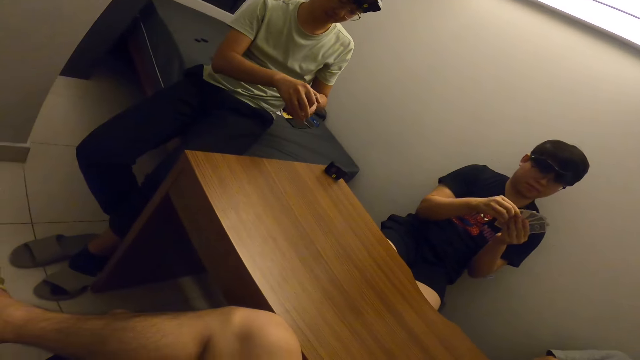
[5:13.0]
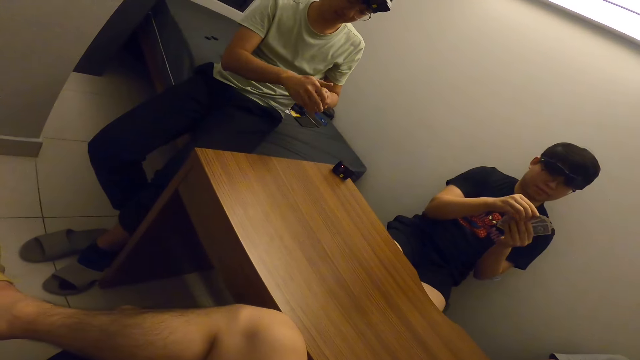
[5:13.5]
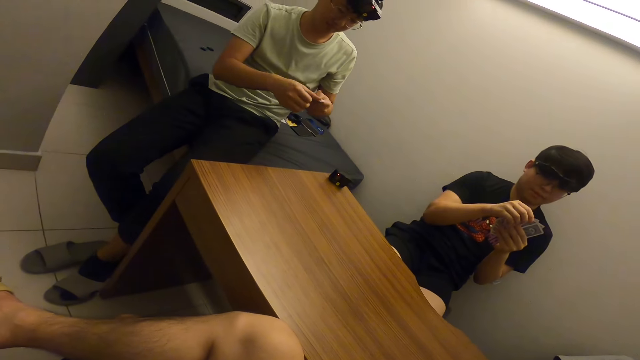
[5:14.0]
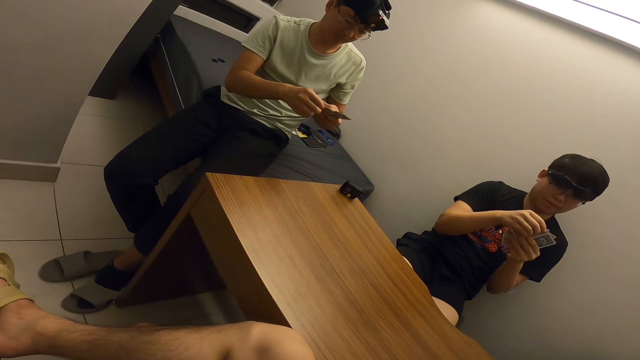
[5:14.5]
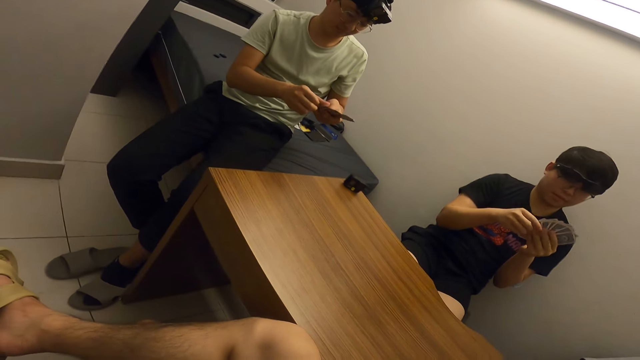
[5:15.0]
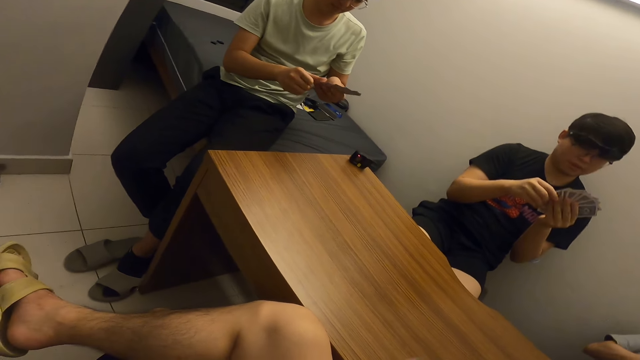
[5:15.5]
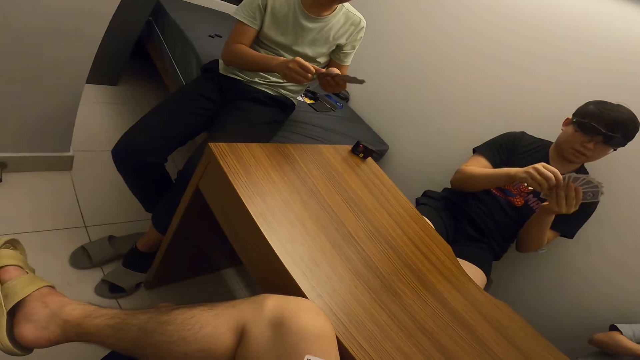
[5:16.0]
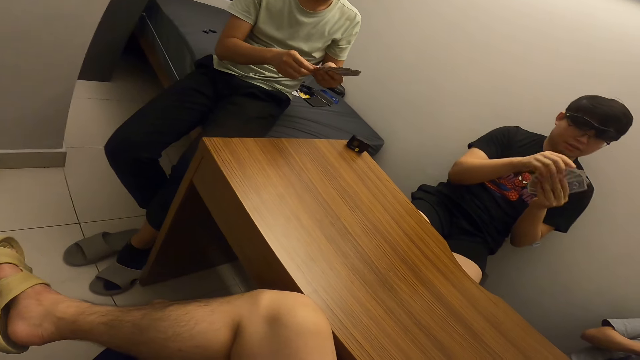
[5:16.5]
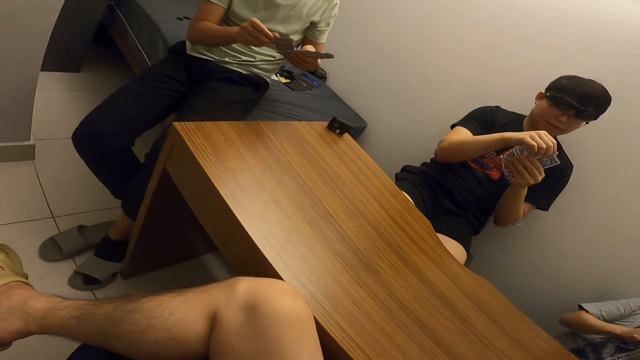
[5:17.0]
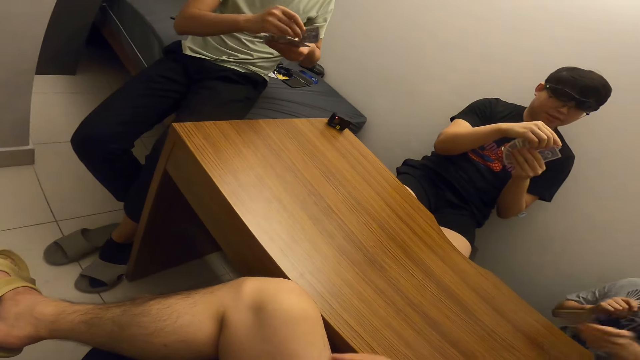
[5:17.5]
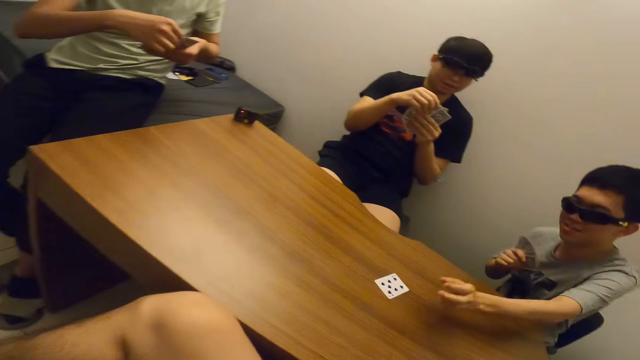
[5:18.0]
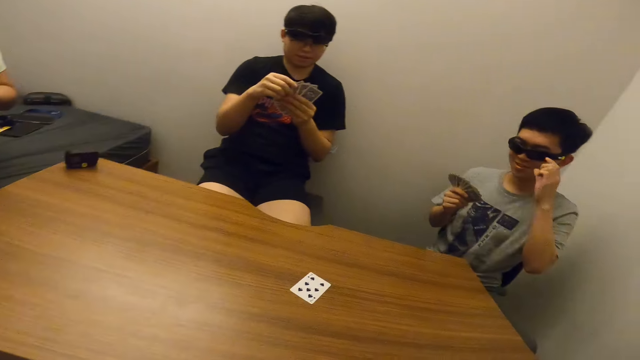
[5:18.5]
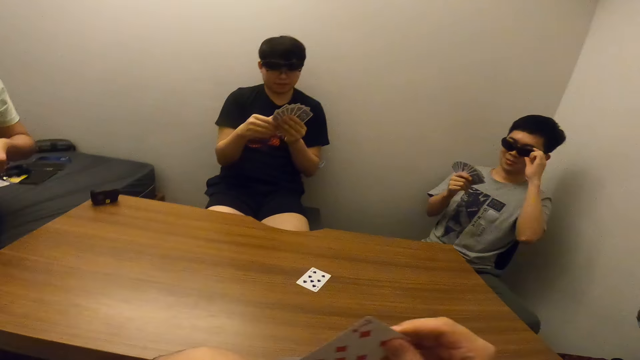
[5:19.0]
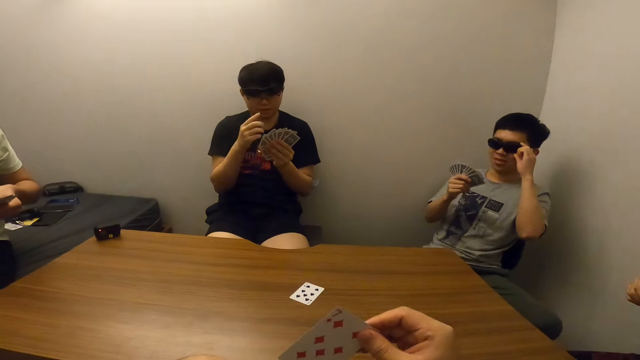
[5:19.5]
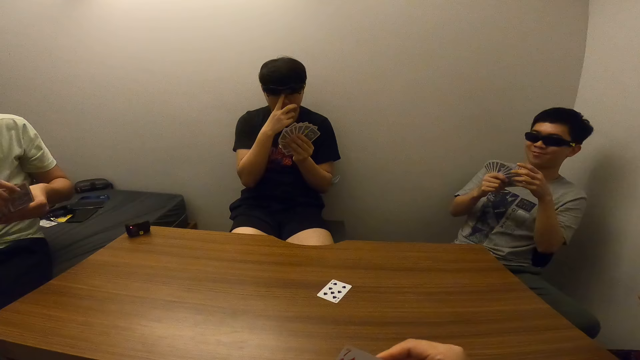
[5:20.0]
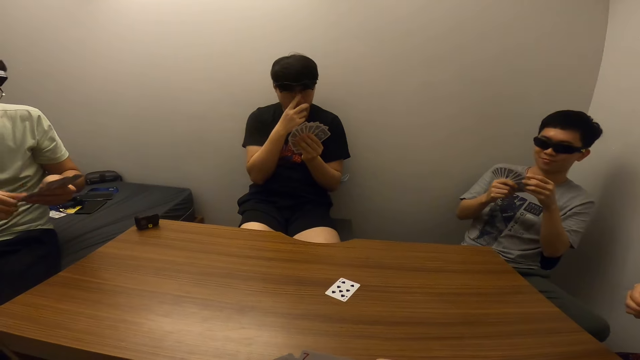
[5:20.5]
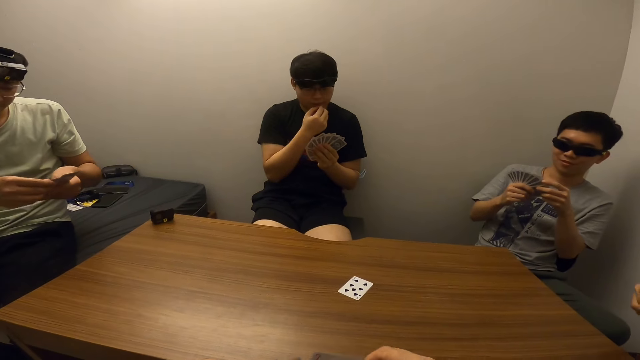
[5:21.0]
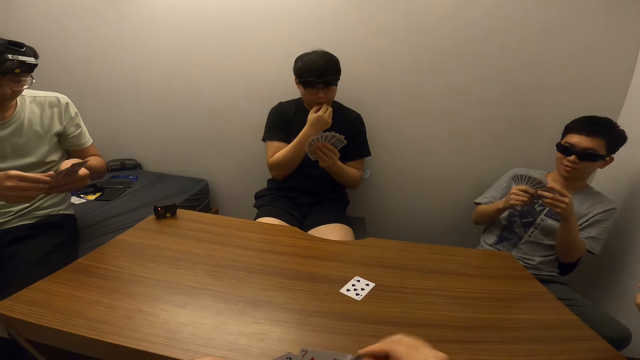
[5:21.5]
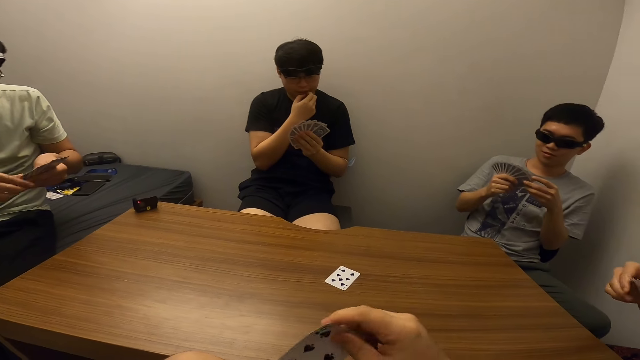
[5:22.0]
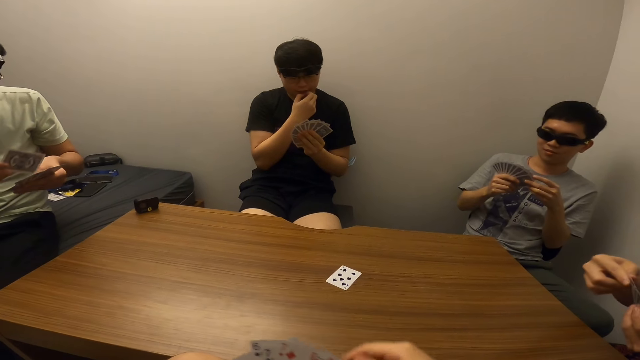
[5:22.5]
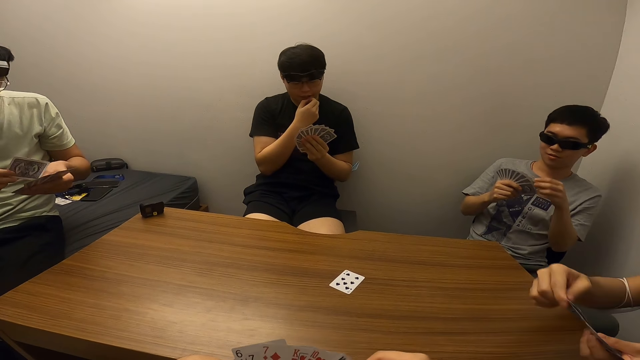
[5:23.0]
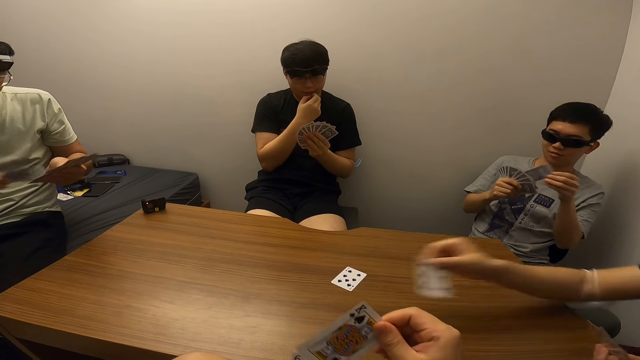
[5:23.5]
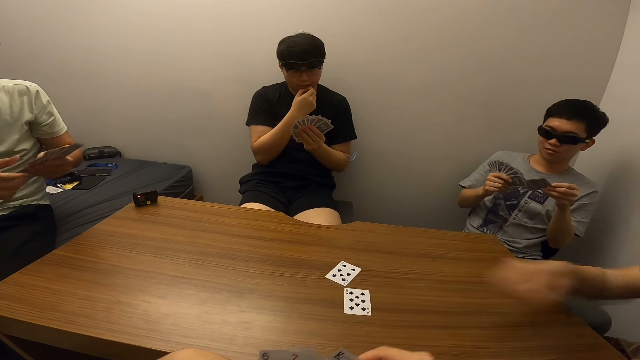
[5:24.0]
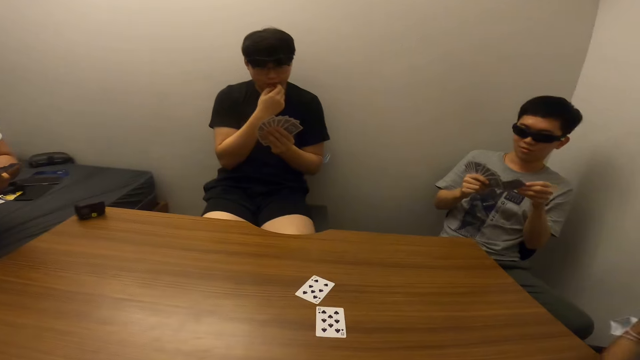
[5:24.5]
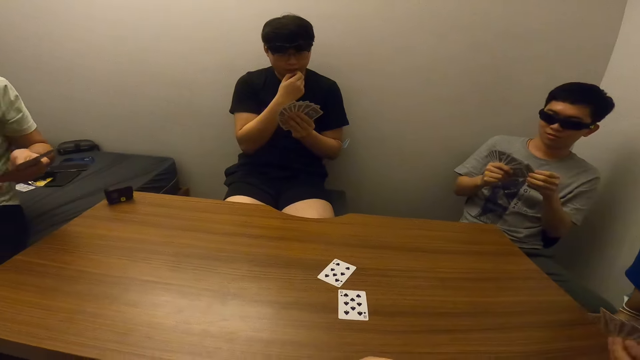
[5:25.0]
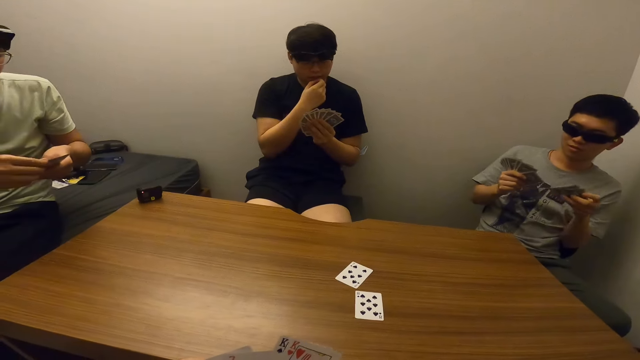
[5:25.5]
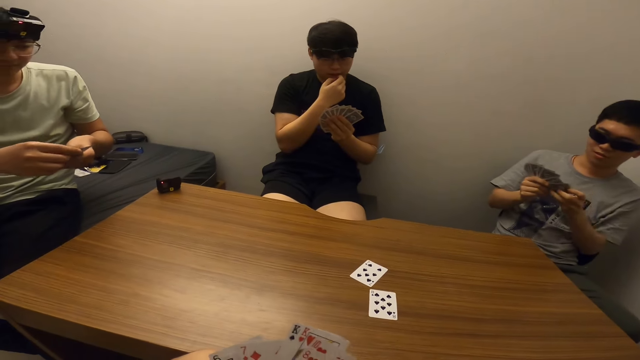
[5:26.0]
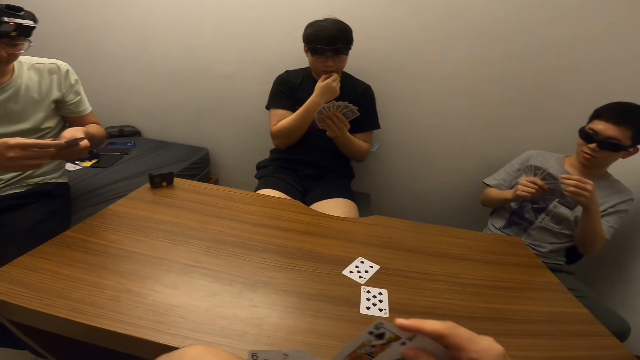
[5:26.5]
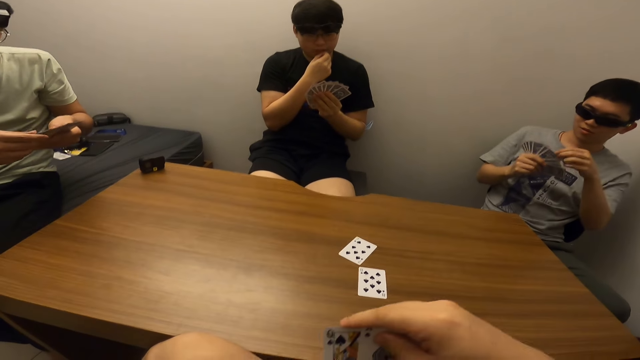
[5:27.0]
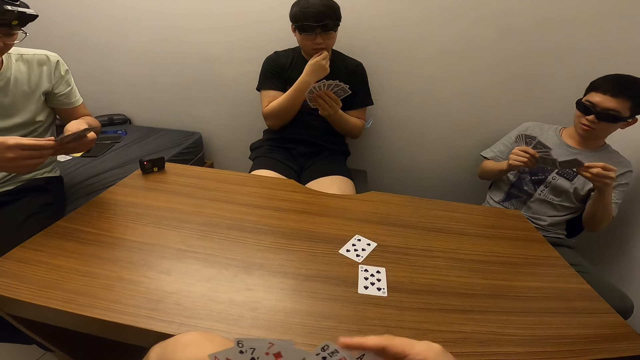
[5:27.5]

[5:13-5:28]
Two men shuffle the cards. A man places the card in his left hand on the table. He adjusts his glasses with his left hand. The camera wearer shuffles the cards in his hands. Another man touches his face with his right hand and touches his mouth with his right hand. A third man shuffles the cards in his hands. The first man places the card in his right hand on the table.

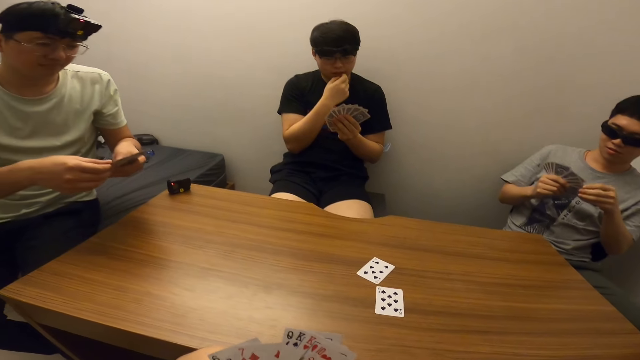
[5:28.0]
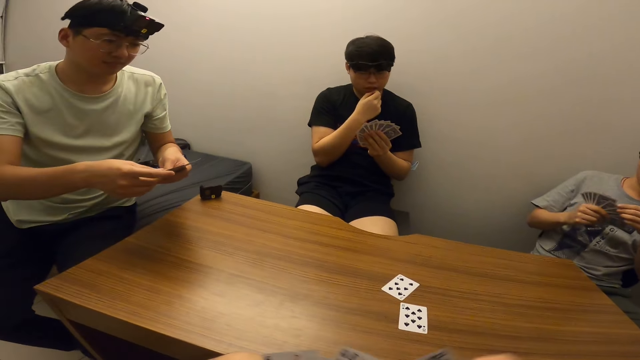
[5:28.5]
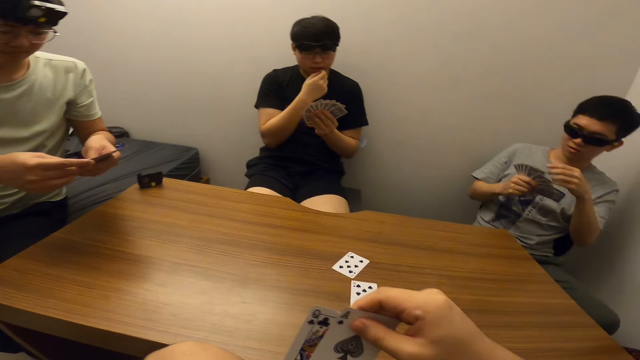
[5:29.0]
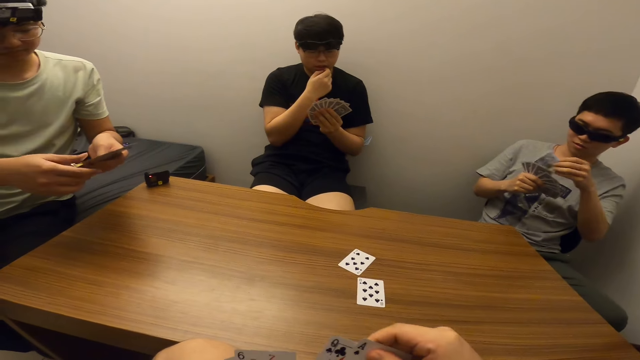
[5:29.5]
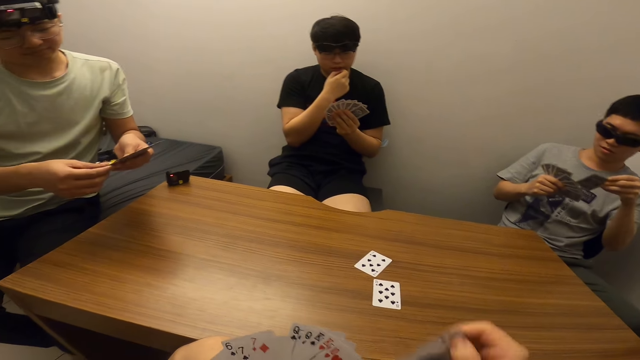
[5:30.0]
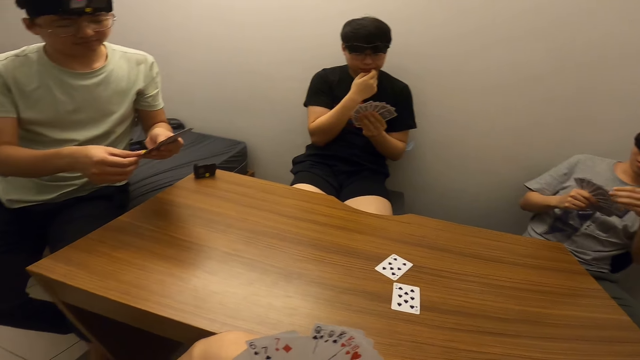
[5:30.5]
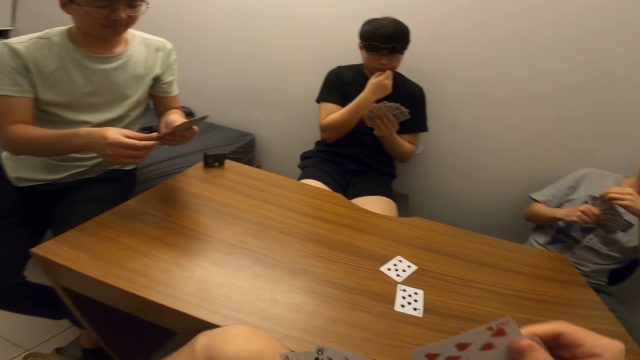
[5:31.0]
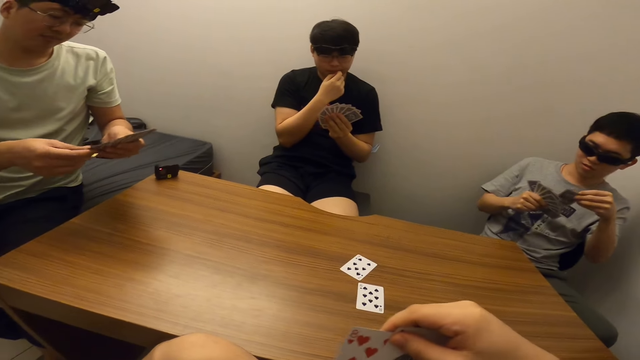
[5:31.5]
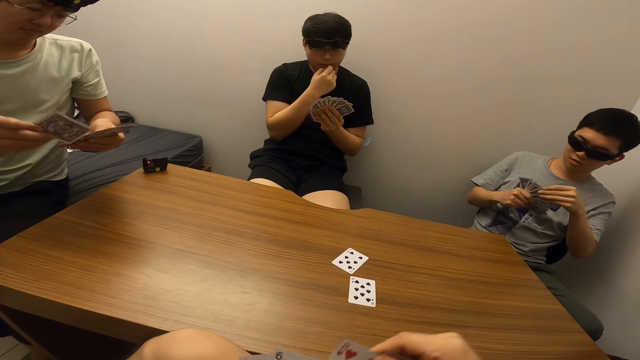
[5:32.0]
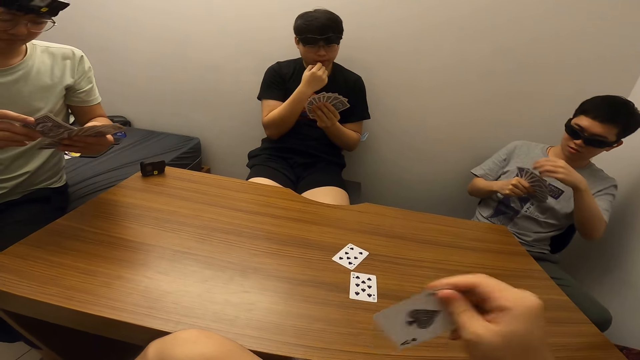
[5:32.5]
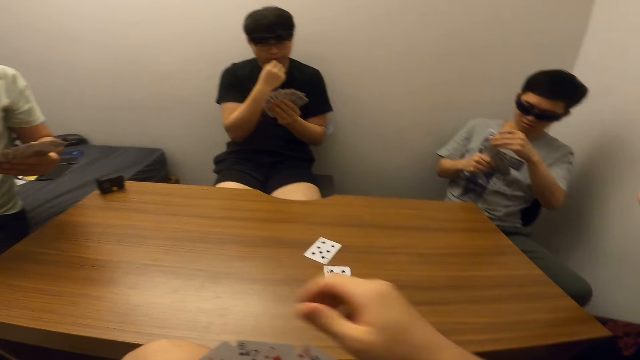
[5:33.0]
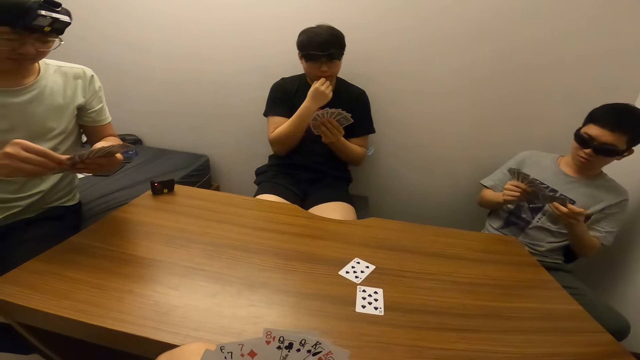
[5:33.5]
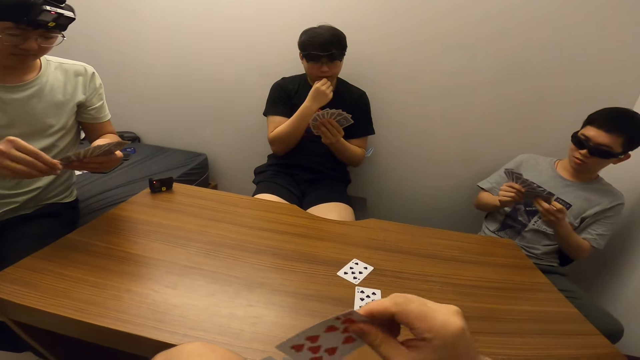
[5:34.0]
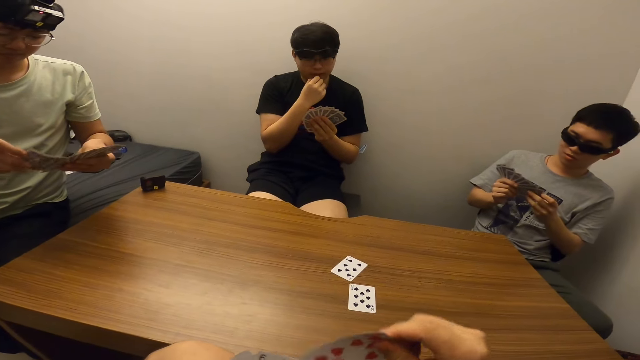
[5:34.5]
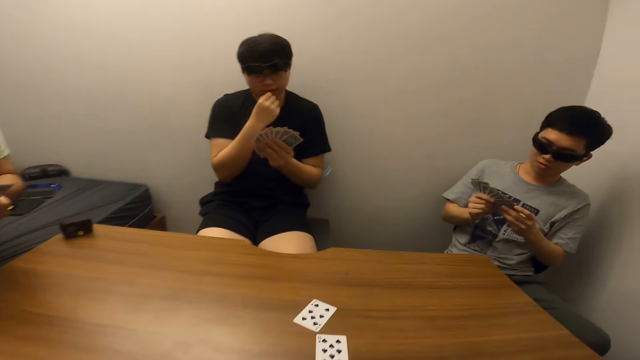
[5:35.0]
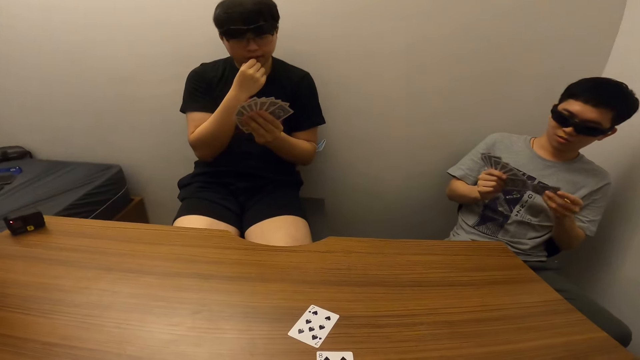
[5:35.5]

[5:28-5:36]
The camera wearer shuffles the cards with both hands.
